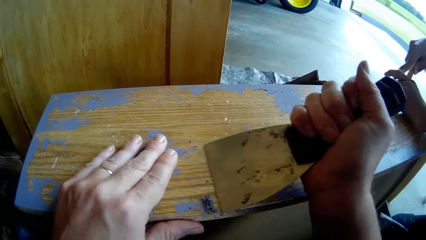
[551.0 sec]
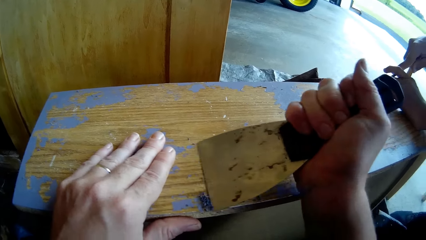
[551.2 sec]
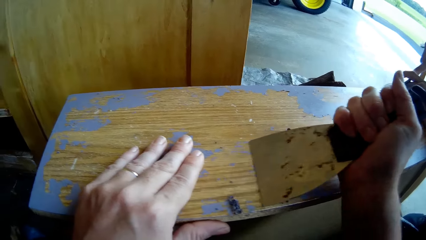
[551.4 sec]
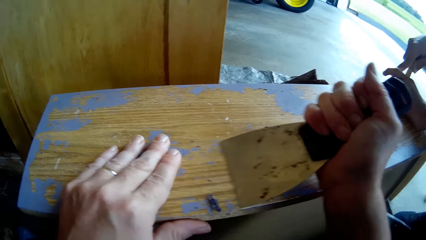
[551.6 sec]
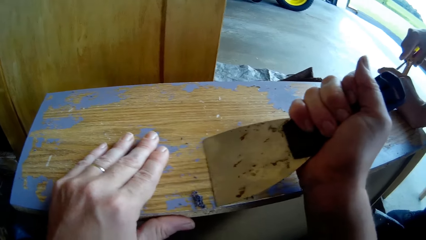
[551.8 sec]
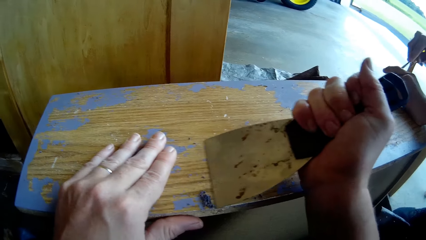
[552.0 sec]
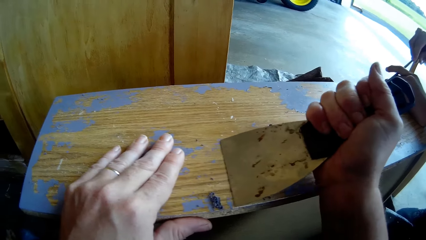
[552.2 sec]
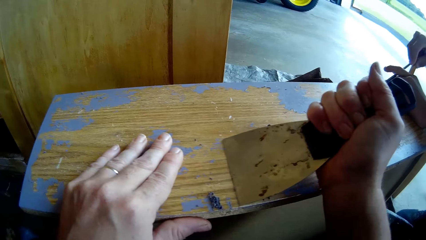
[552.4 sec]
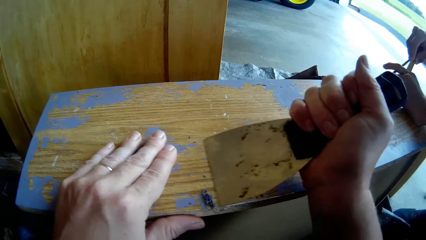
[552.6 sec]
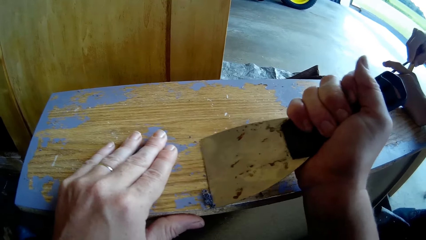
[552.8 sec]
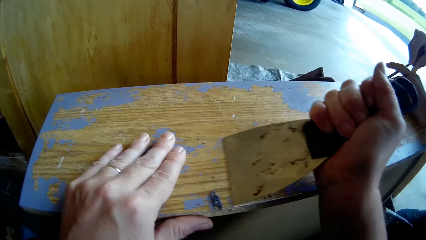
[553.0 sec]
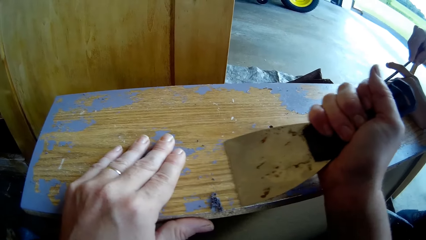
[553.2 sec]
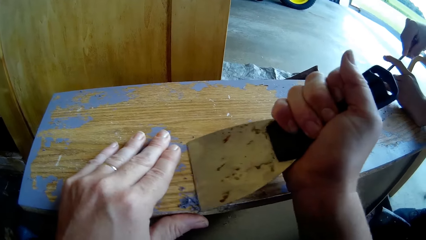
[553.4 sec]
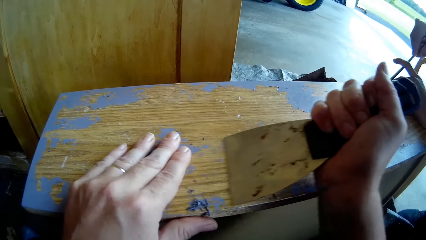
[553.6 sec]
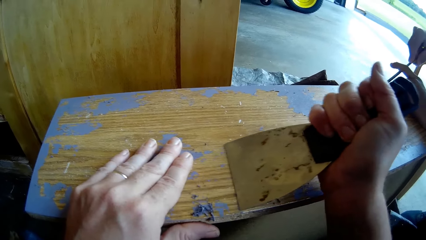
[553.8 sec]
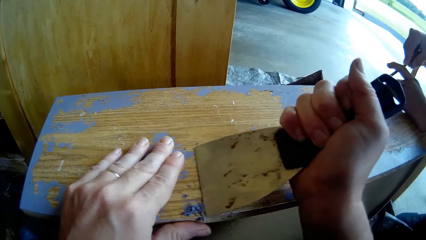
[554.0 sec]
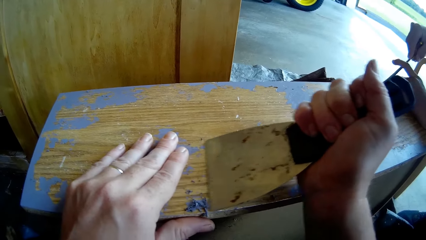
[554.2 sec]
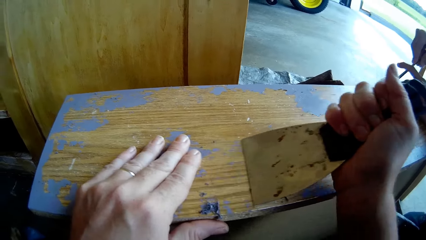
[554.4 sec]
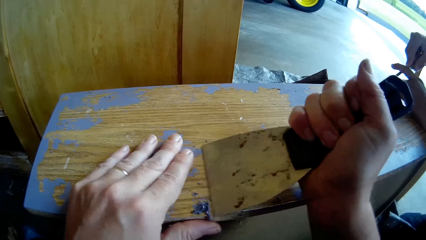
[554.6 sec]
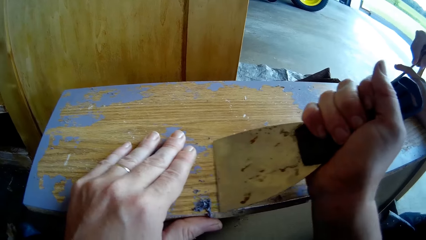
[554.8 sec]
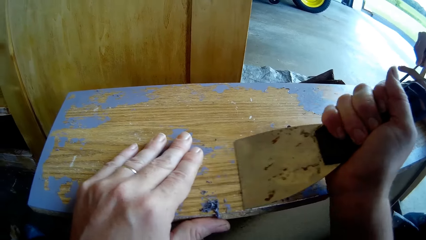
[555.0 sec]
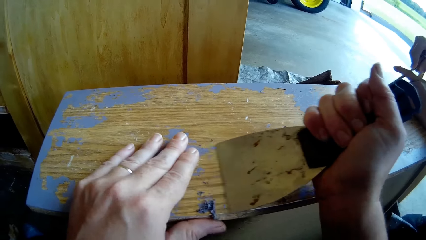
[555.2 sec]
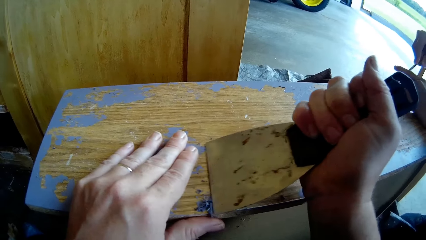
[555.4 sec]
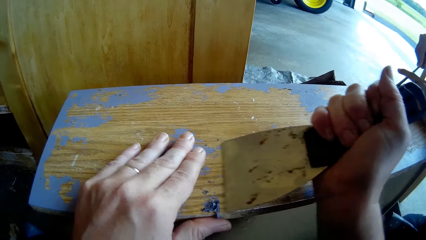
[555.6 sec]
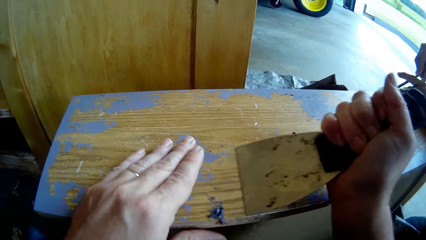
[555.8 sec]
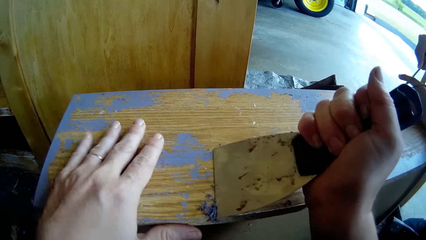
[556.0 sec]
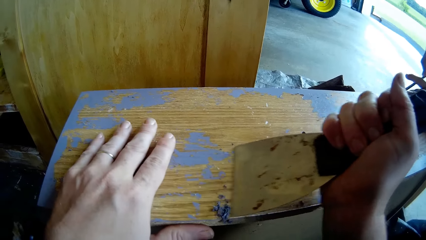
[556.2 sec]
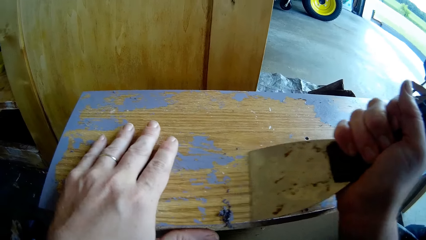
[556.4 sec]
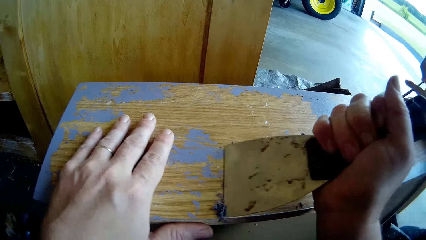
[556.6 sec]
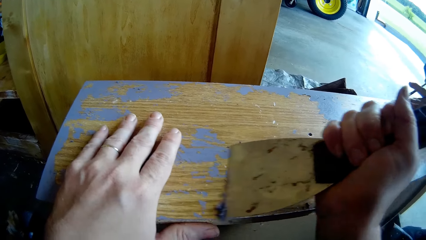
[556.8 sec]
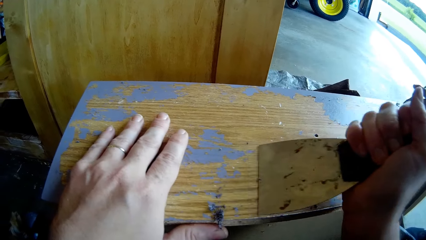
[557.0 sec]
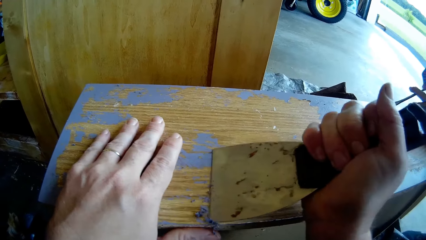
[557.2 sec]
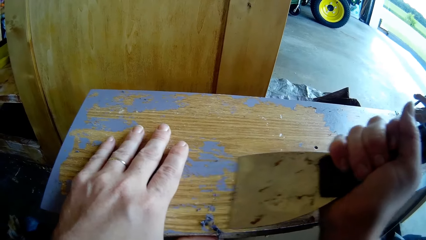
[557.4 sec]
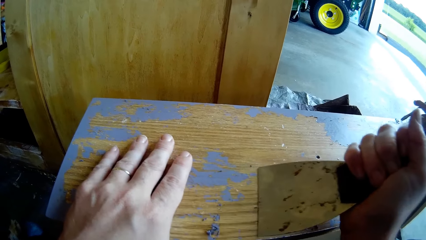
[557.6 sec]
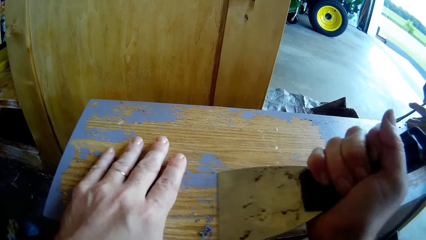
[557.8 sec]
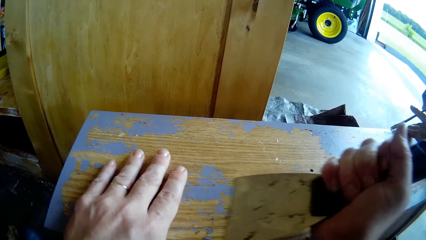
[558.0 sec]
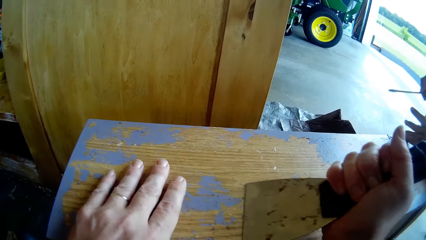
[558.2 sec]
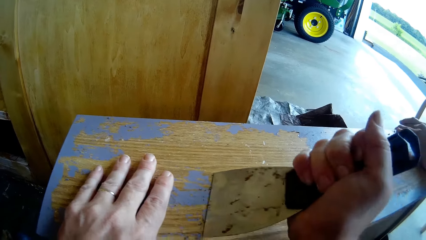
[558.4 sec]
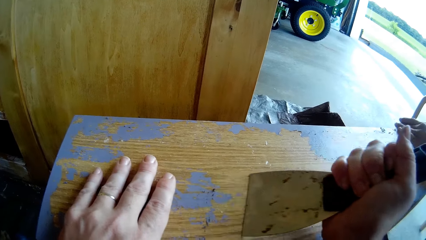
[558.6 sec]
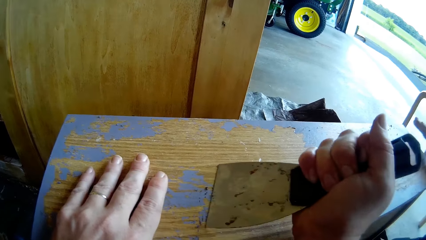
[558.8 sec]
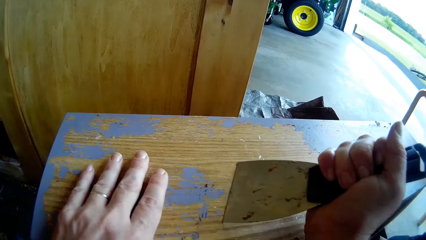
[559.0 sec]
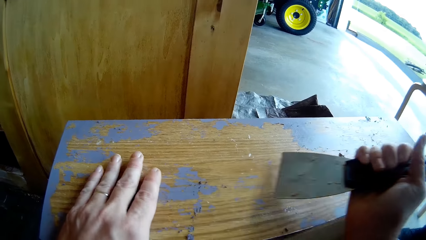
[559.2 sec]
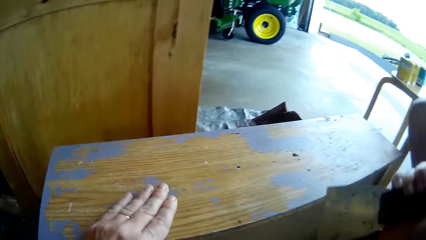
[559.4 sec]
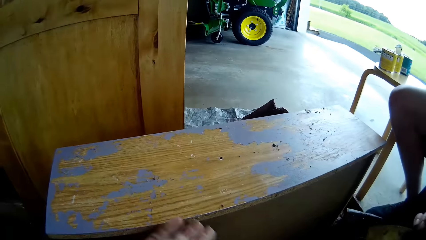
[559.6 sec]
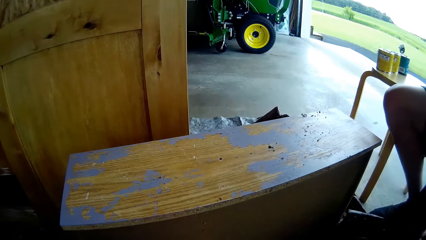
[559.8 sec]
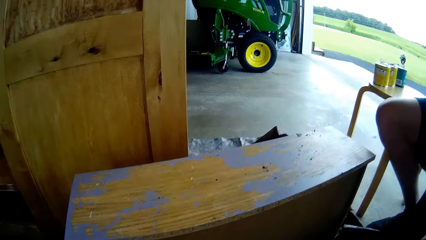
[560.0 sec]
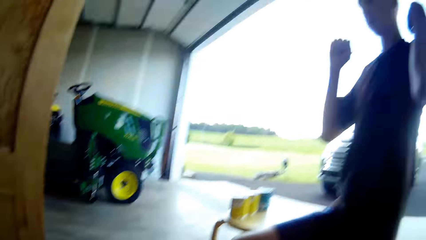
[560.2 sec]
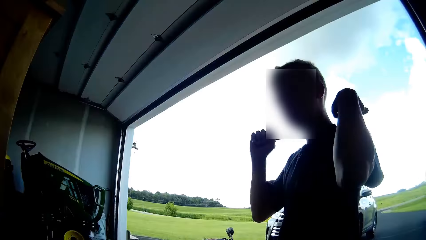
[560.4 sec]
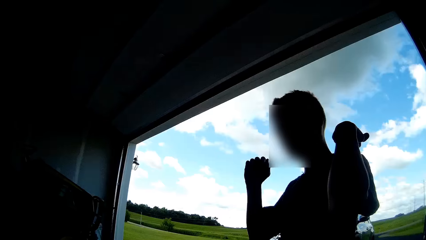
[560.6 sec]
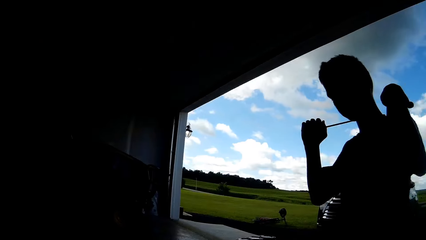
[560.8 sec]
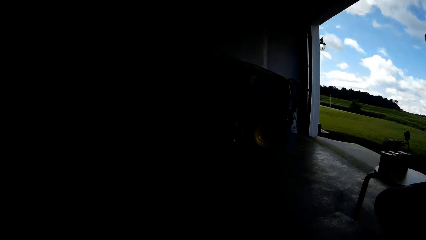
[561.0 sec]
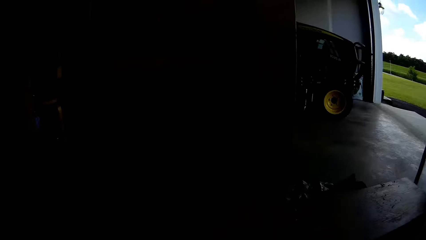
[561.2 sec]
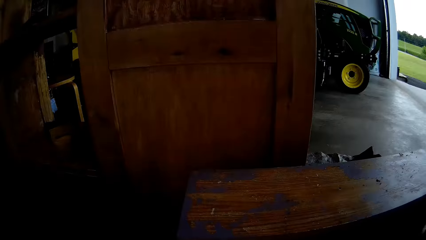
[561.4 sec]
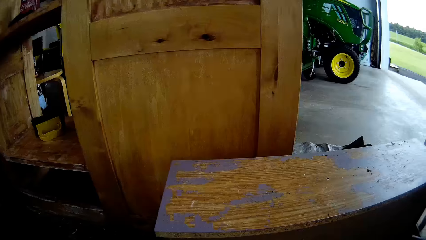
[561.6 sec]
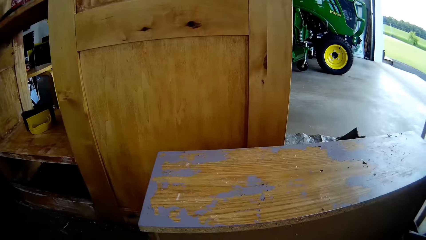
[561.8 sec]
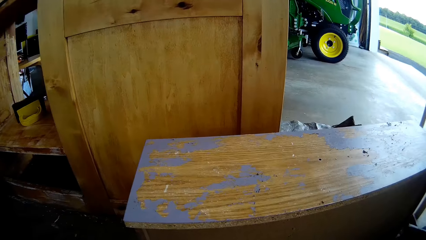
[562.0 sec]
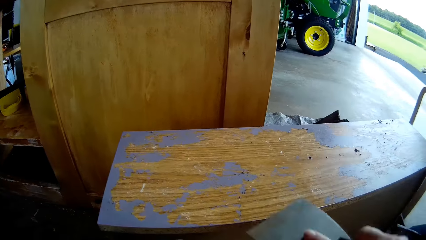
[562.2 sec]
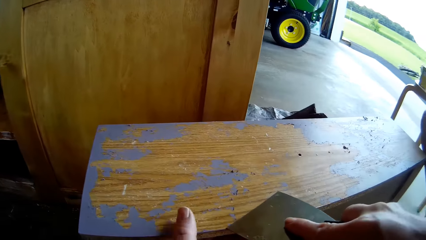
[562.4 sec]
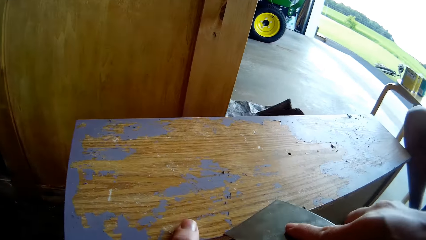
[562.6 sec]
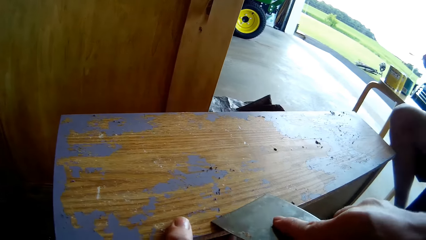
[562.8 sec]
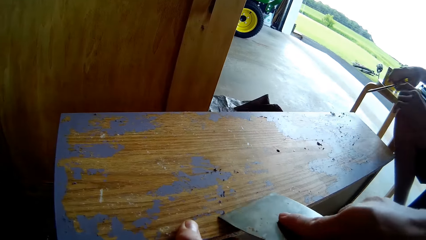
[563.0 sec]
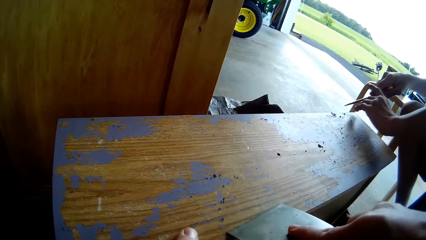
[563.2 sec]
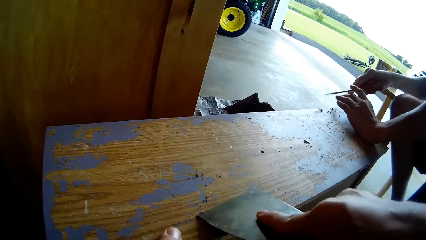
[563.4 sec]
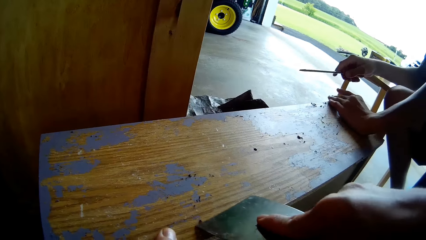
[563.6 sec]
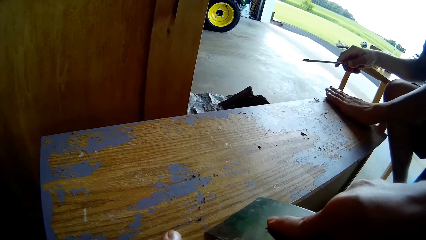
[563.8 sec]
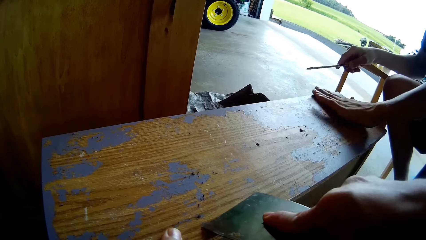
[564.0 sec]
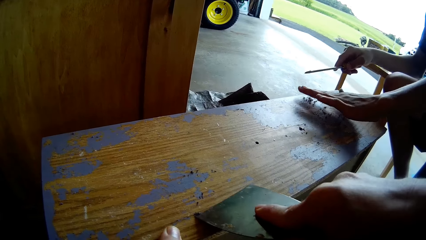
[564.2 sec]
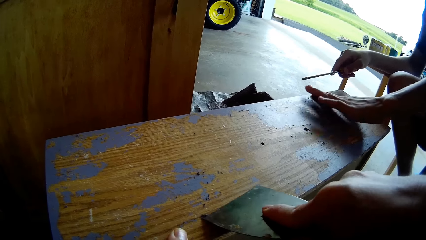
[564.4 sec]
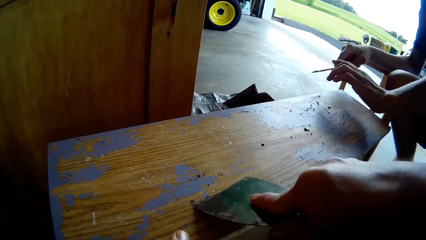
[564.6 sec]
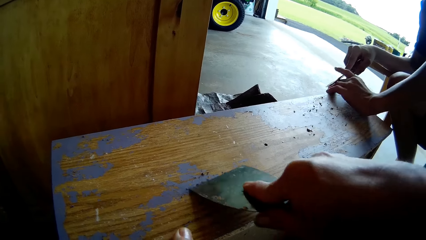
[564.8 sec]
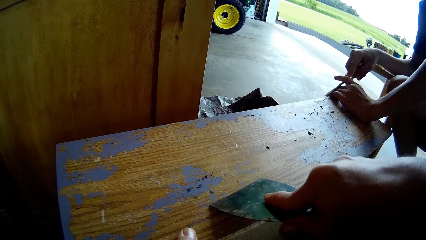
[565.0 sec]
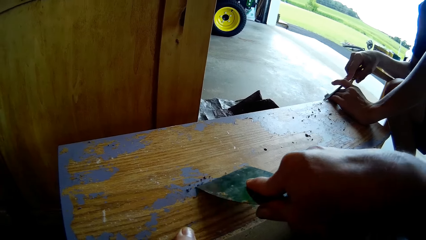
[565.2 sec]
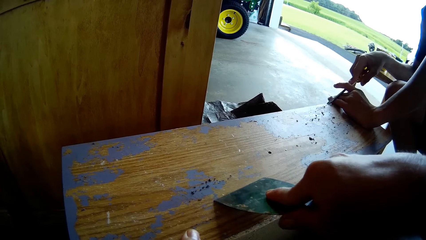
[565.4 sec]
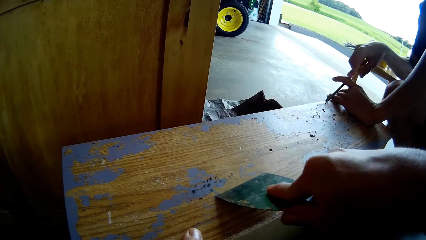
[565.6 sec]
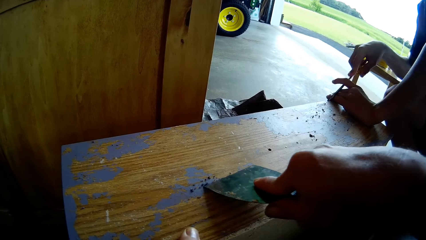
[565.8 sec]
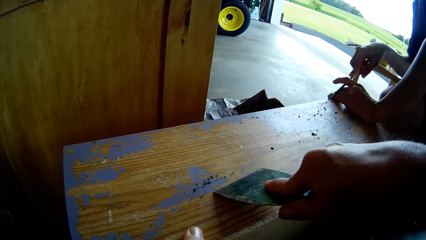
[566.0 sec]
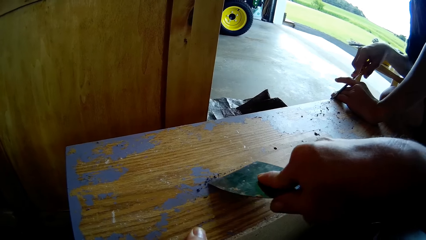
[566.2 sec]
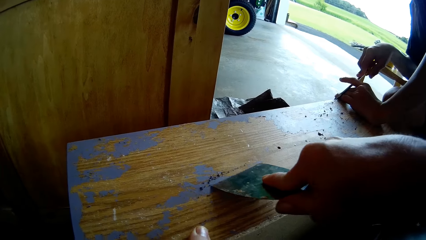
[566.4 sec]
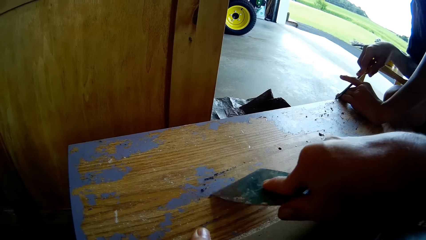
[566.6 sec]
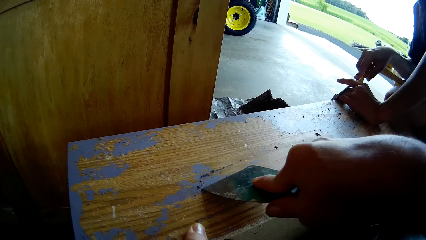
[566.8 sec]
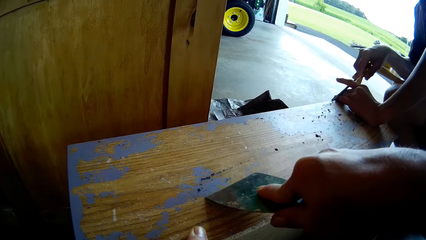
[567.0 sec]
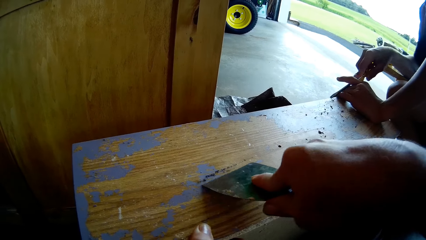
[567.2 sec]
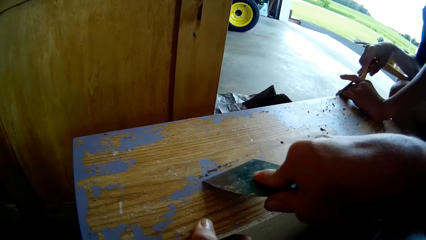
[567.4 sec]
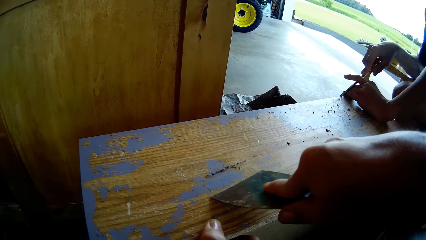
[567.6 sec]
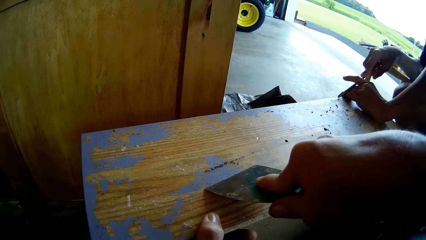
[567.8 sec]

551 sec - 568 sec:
A man lifts a screwdriver from the table. The camera wearer wipes paint from the table with their hand. The man taps on his back. The camera wearer scrapes paint or wood from the table with a putty knife with the man's help. The man wipes paint from the table with his hand and scrapes paint from the table with the screwdriver. The camera wearer wipes paint from the table with their hand. The man converses with the camera wearer.
